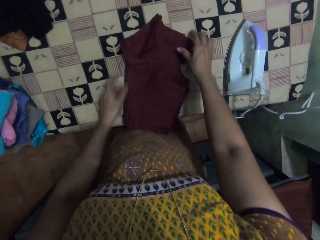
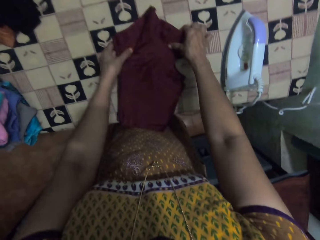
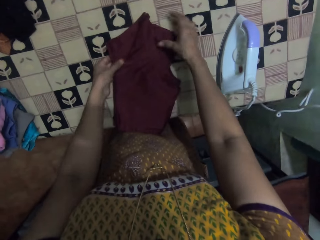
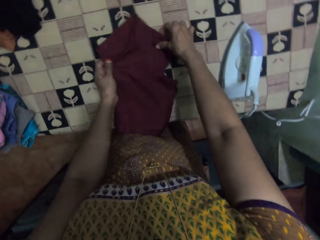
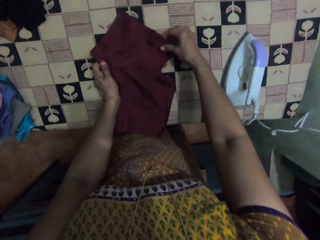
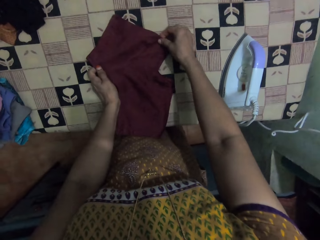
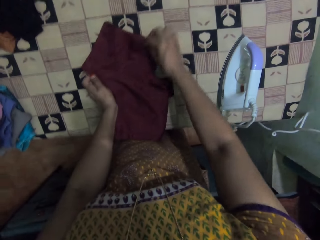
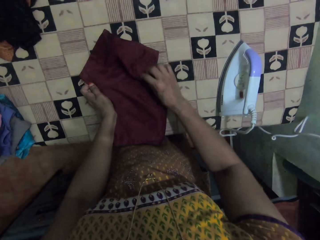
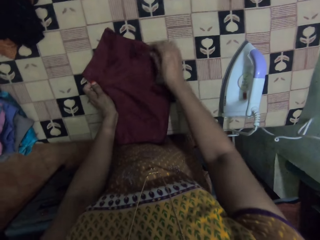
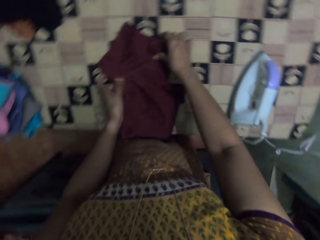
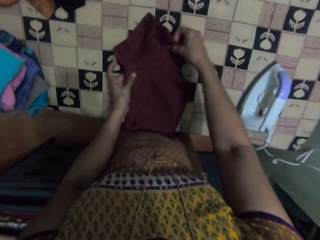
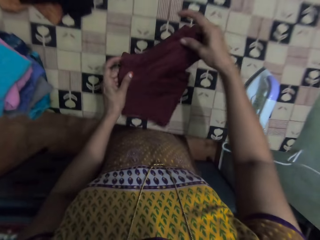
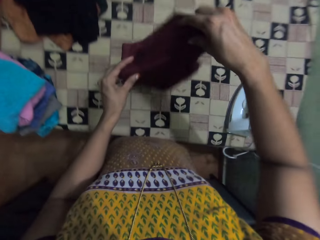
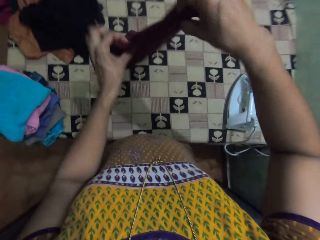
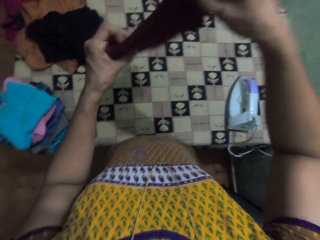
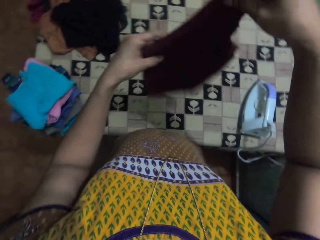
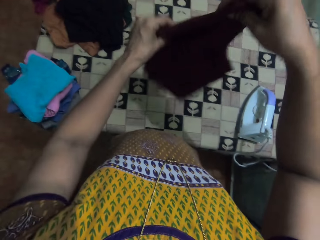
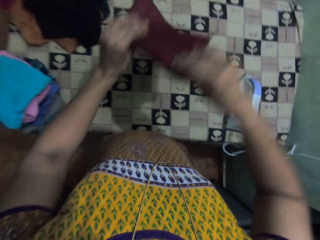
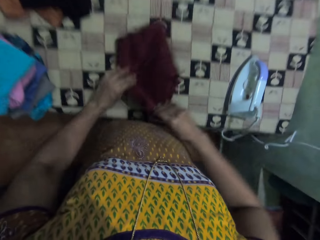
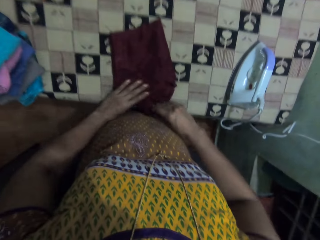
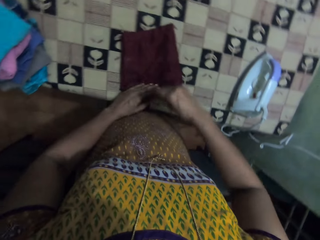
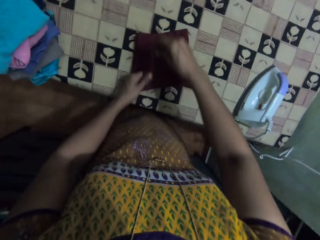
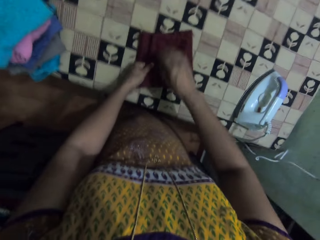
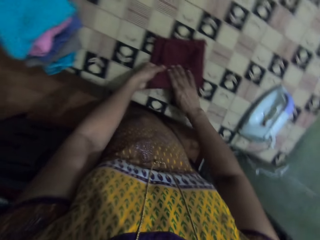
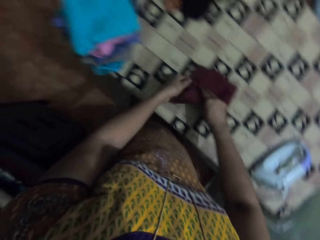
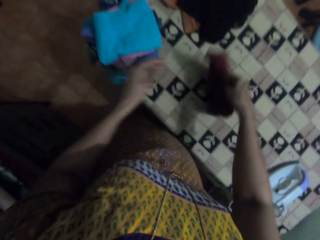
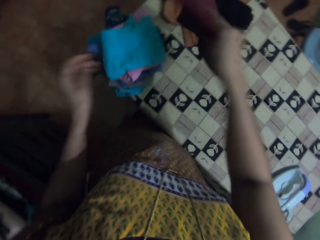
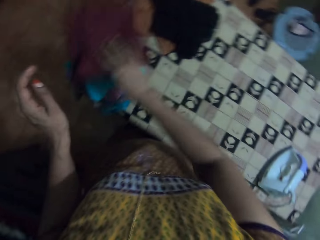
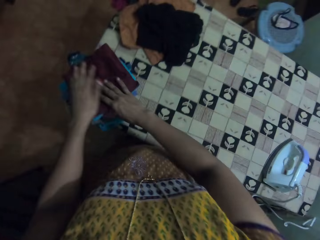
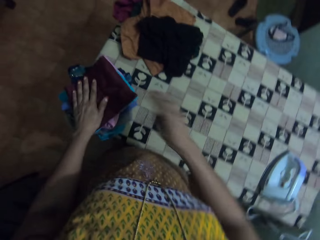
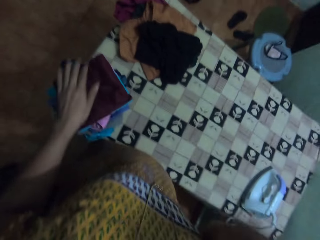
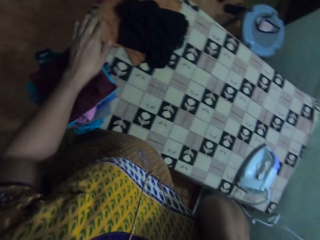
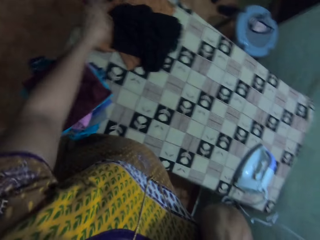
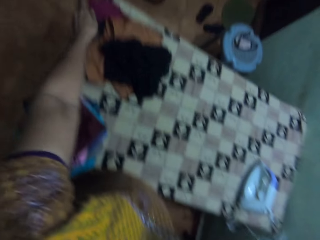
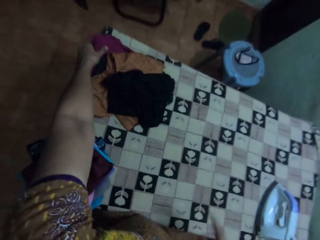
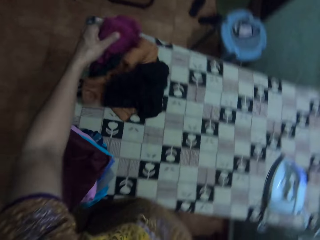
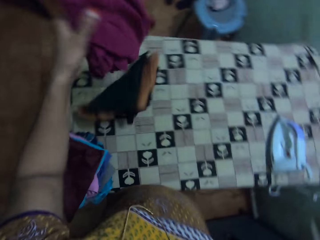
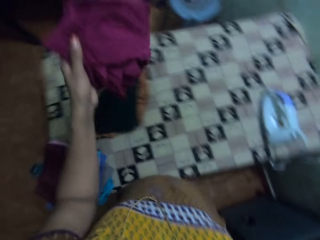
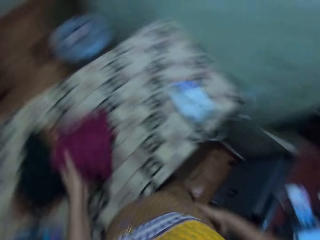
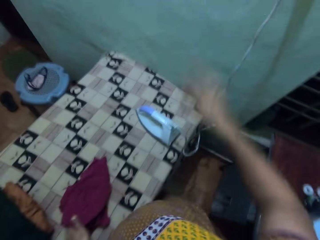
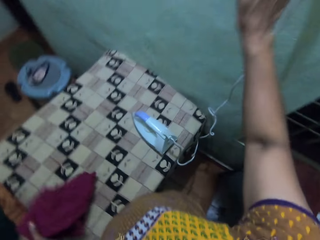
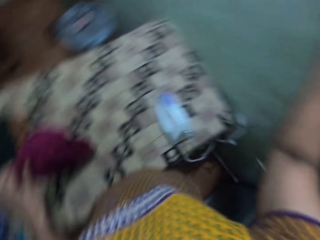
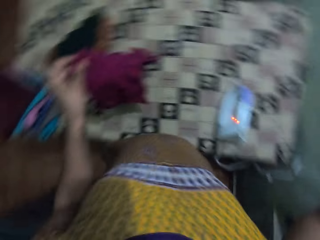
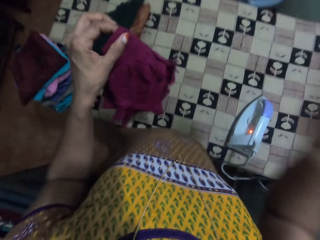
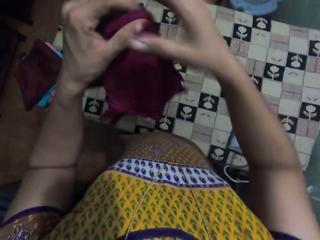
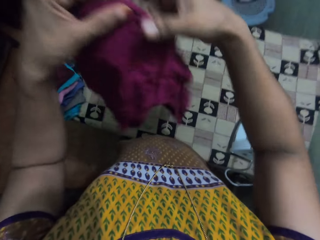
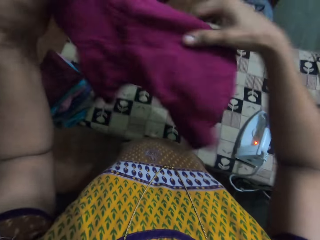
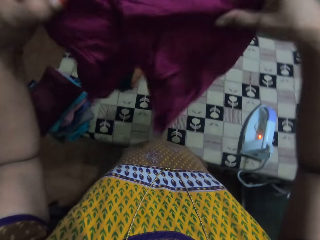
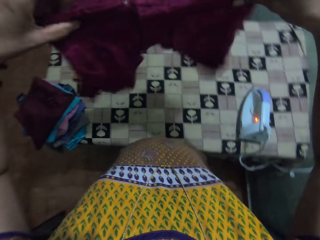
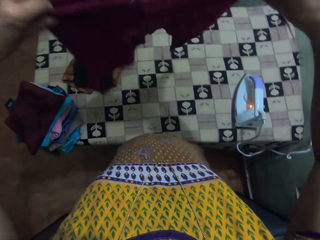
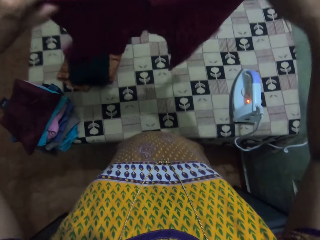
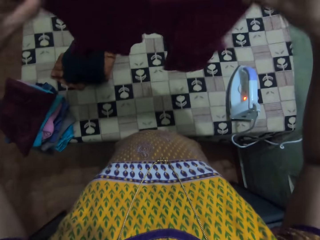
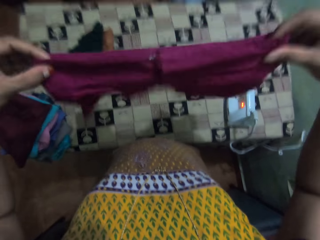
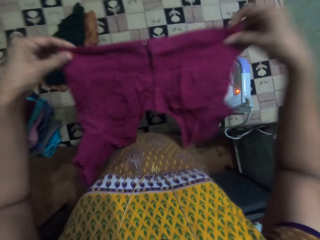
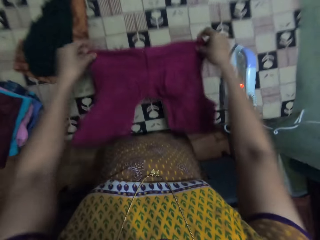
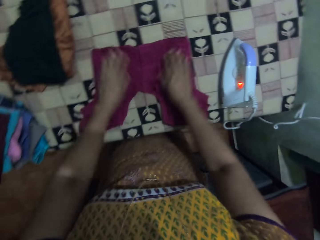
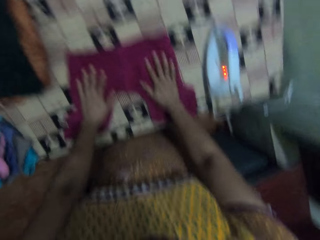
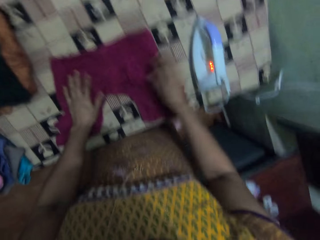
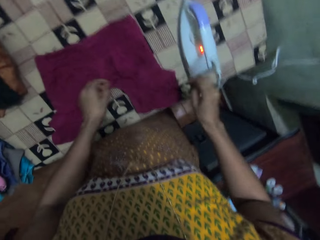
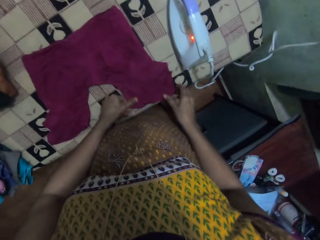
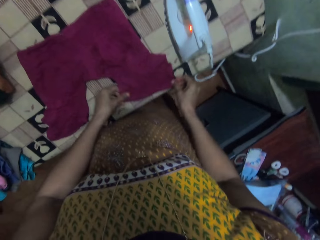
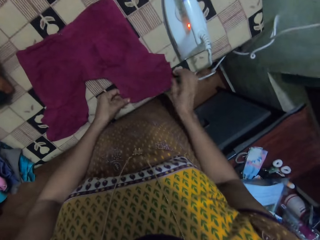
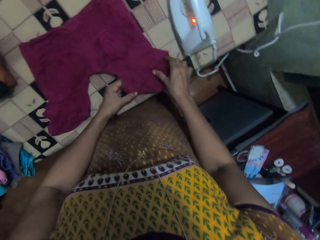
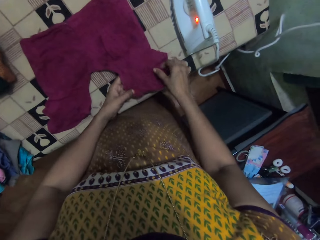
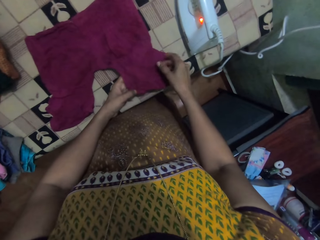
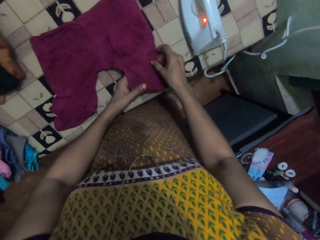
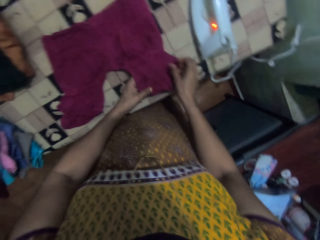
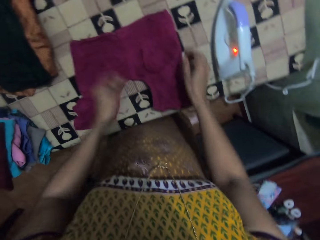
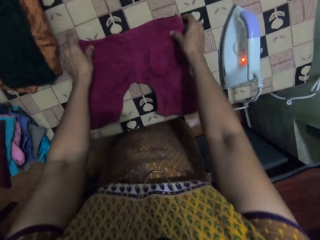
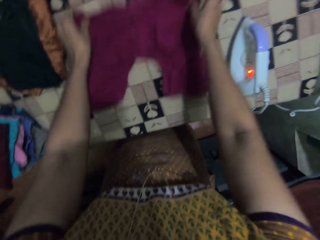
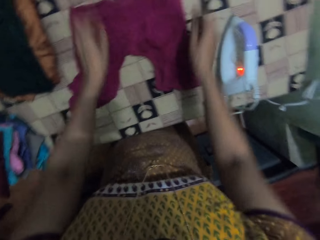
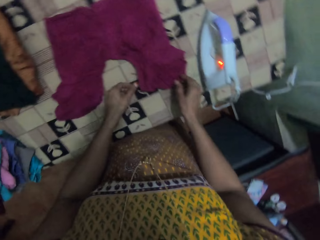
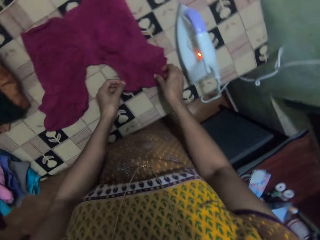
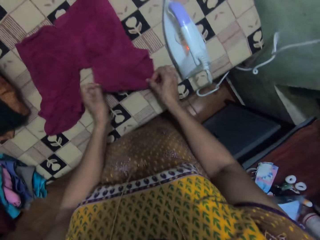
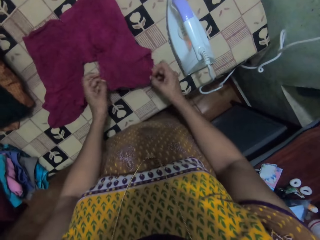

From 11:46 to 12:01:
The camera wearer turns the cloth. They hold the cloth with both hands. They fold the cloth. They put the cloth on the table. They pick up the shorts. They turn on the iron. They put the cloth on the table. They stretch the shorts. They straighten the cloth.

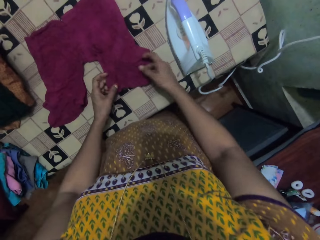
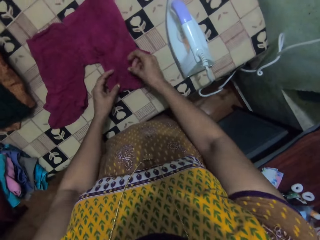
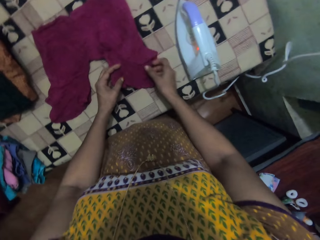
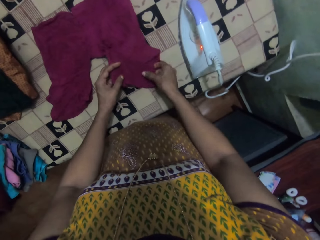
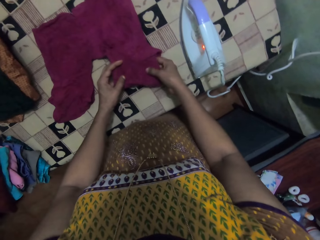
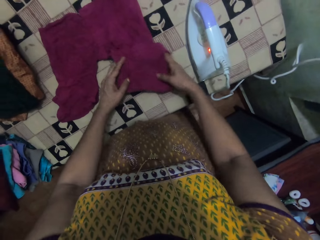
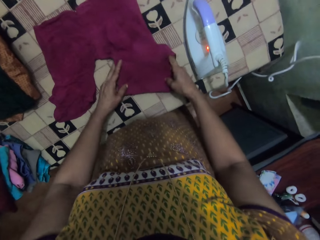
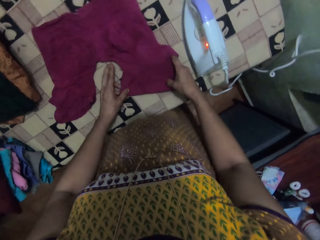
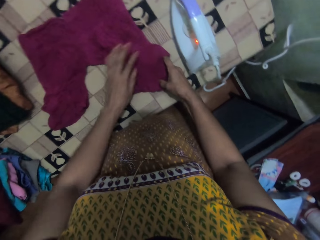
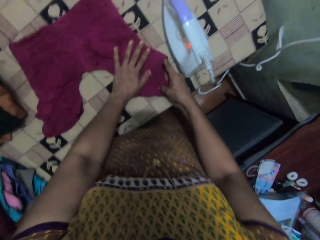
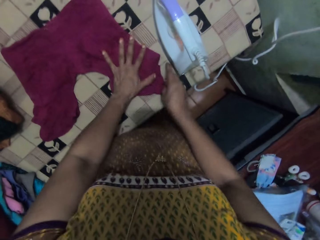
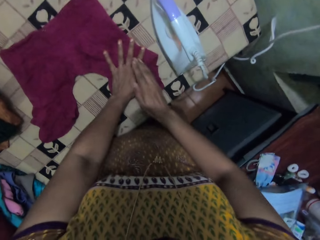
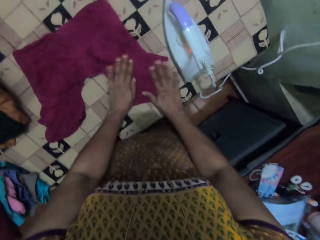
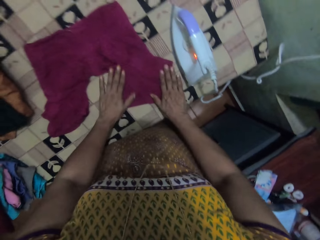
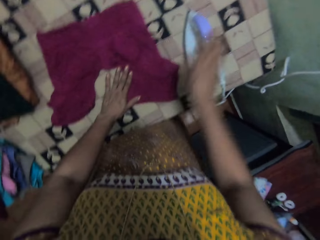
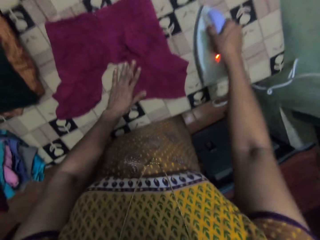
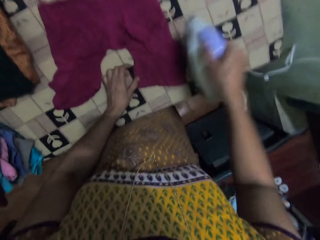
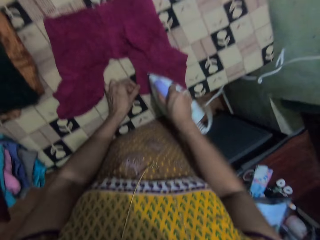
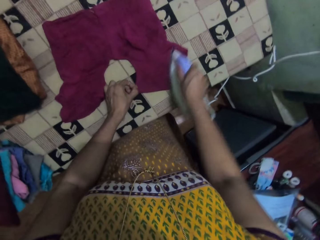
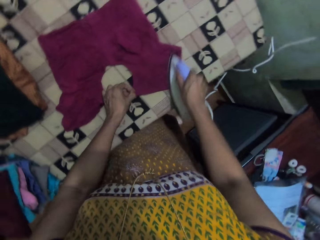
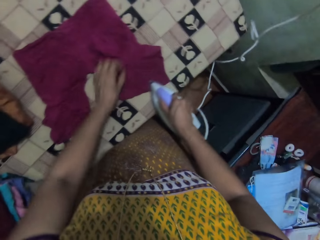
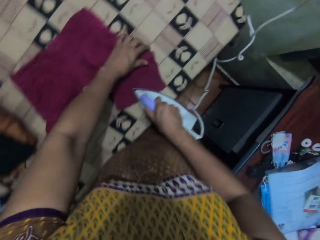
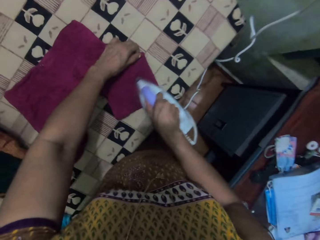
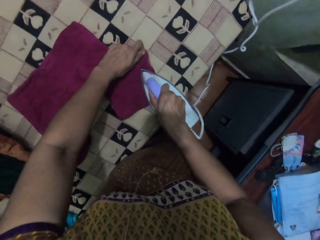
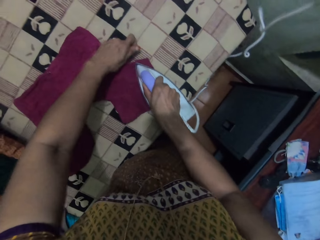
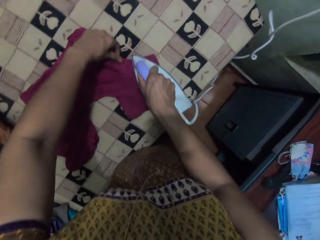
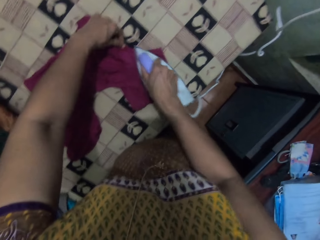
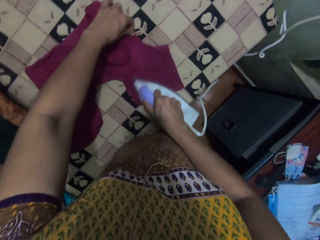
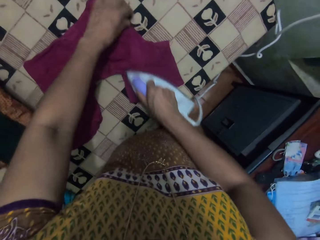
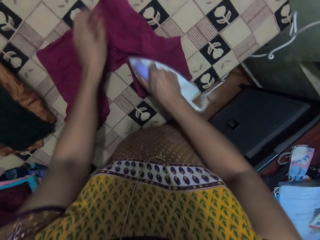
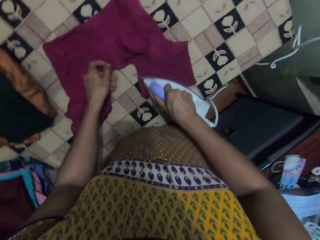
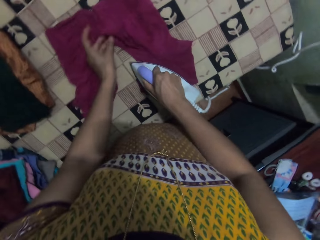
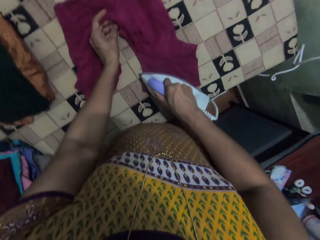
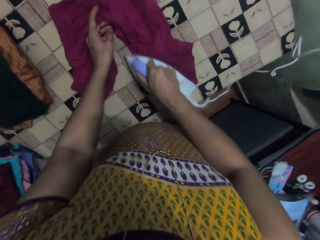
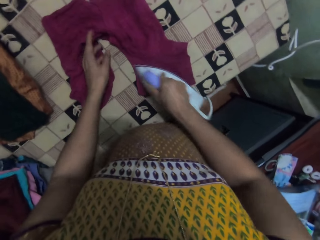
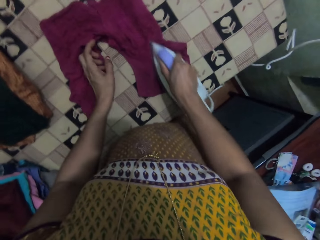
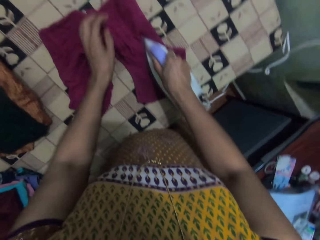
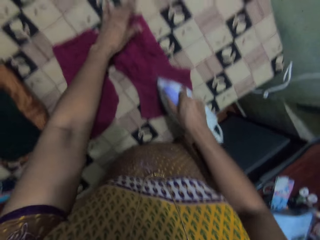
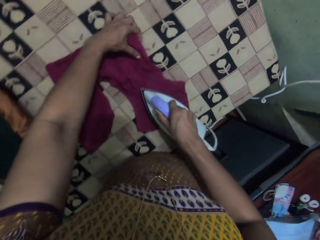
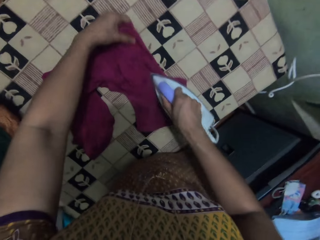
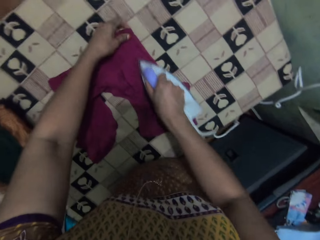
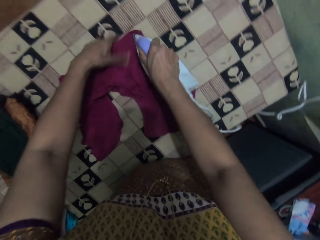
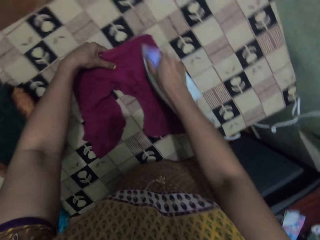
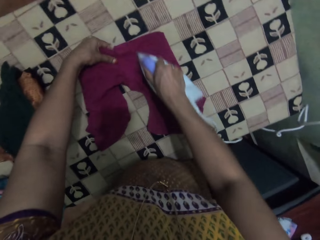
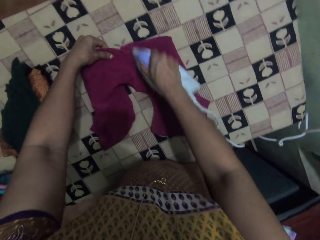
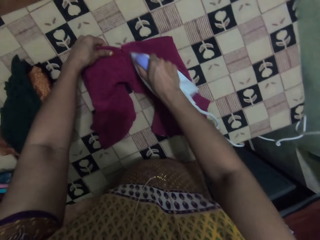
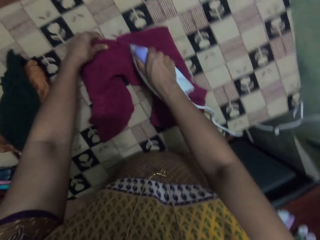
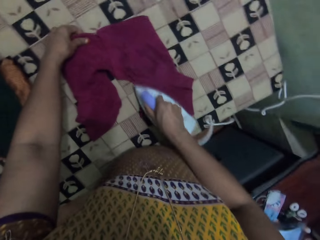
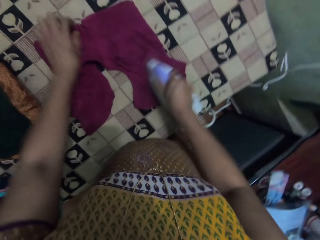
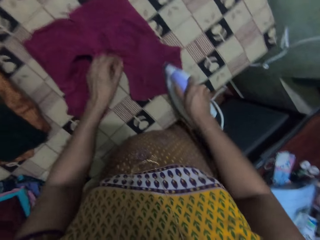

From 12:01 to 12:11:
The camera wearer adjusts the shorts. They pick up the iron. They hold the iron cloth. They iron the shorts.
